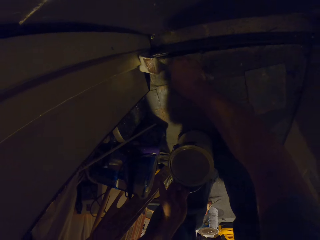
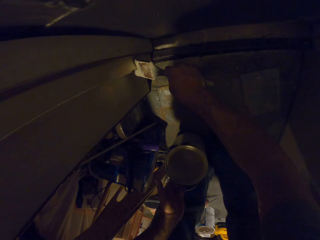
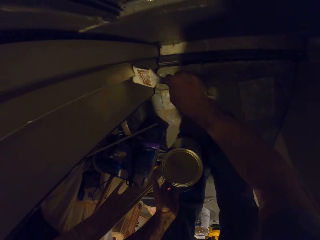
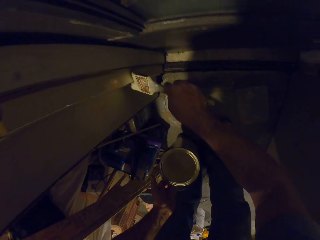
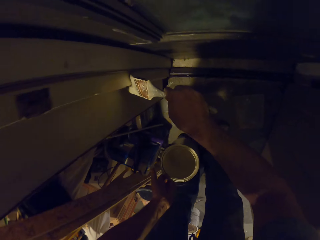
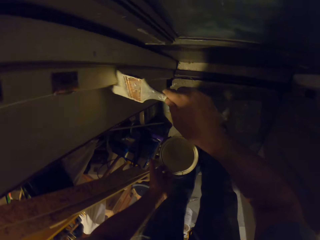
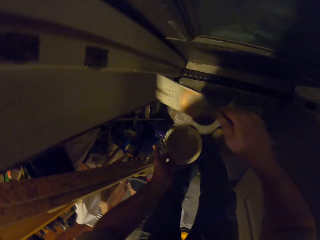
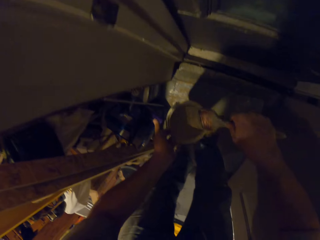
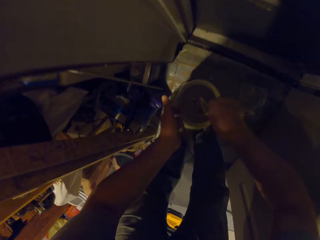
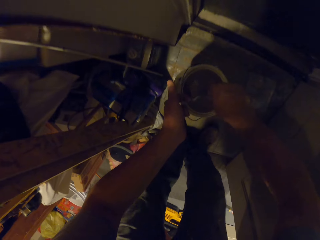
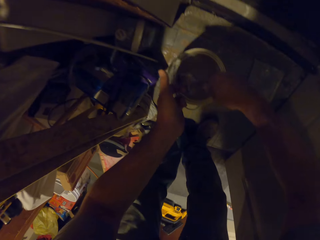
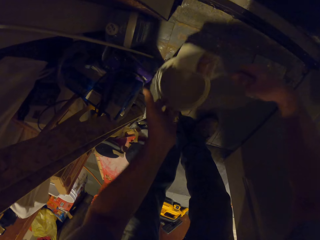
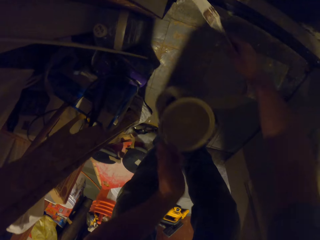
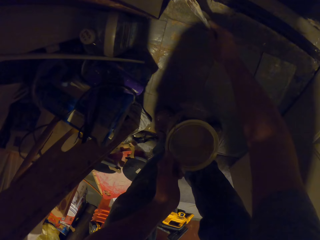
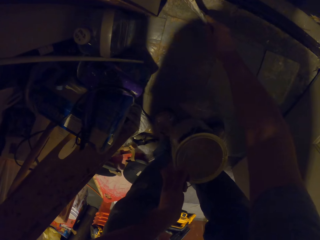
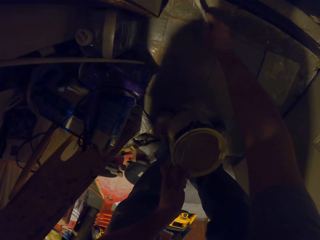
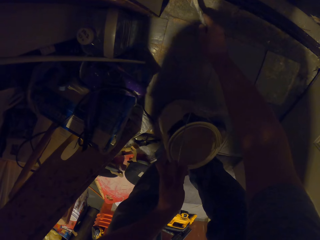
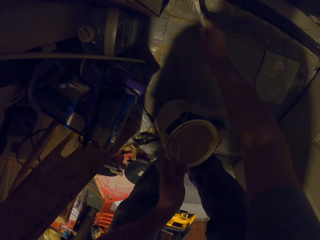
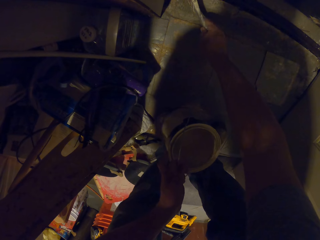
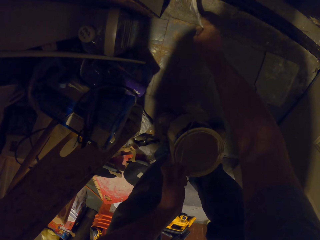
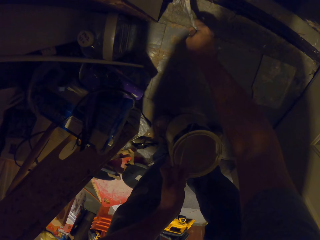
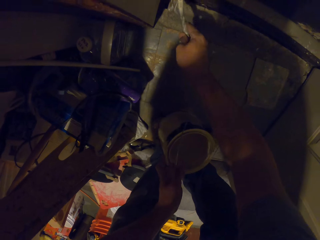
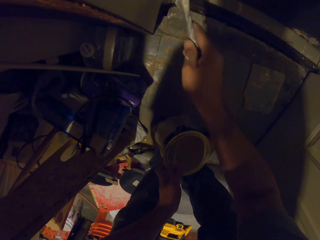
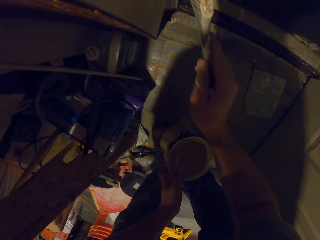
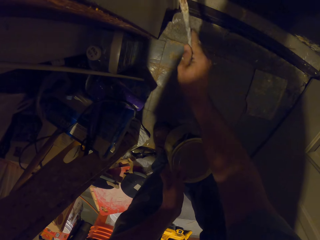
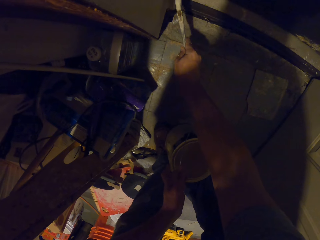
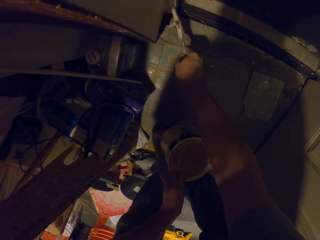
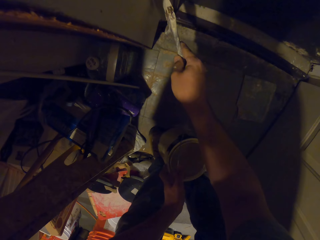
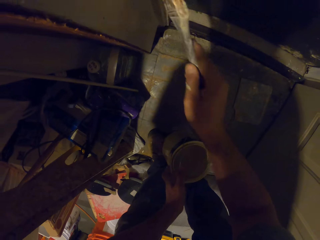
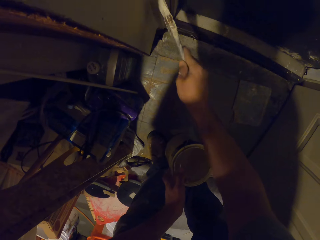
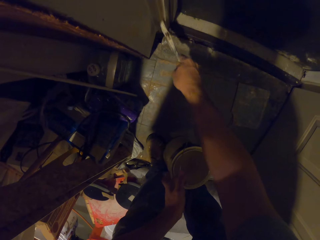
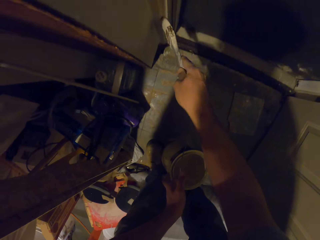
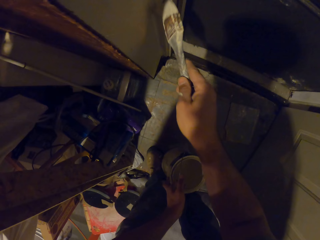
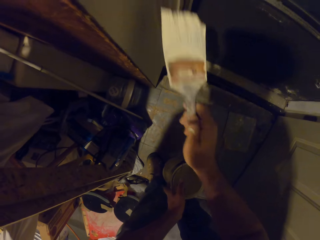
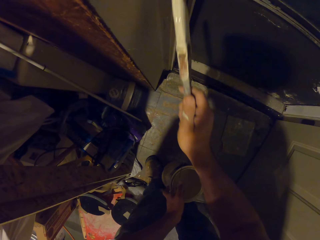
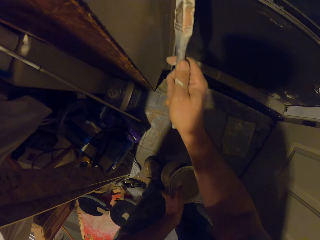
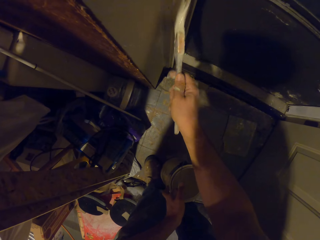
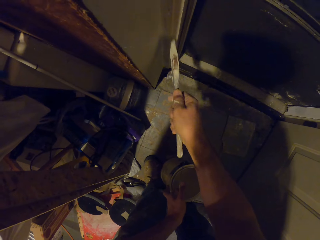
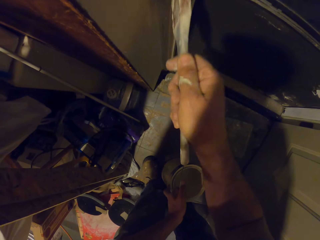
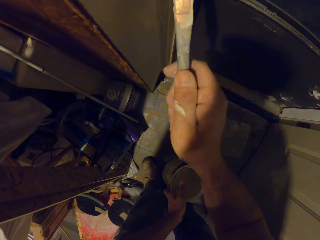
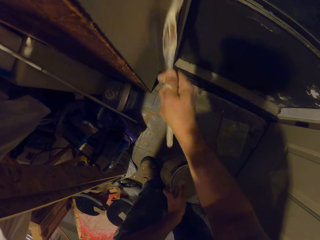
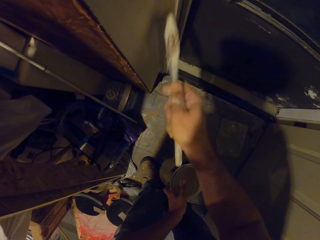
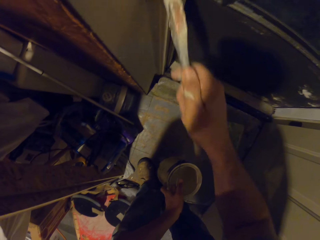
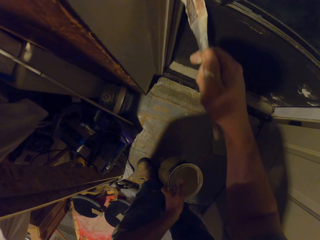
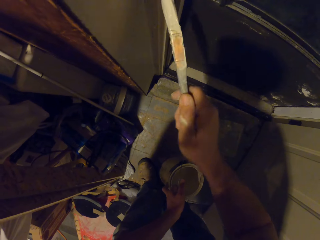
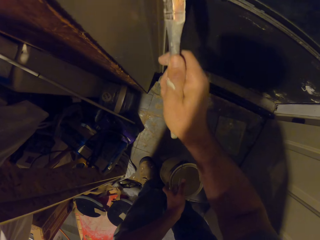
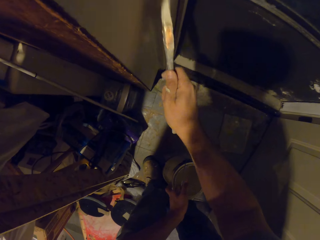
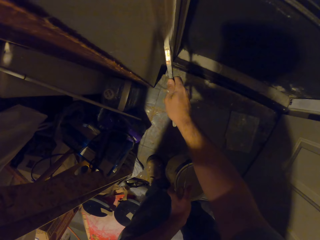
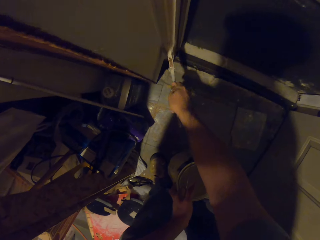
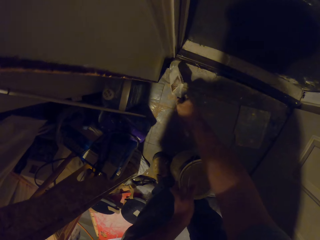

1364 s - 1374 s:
The camera wearer scoops paint from a bucket of paint in his left hand with the paint brush. He paints the frame of the door with the paint brush in his right hand.

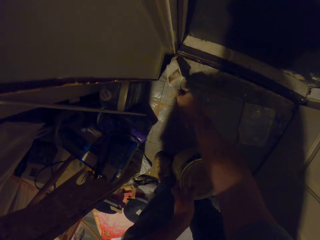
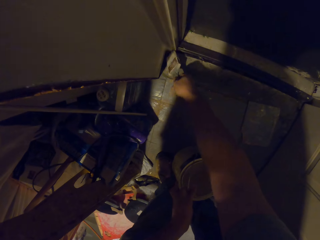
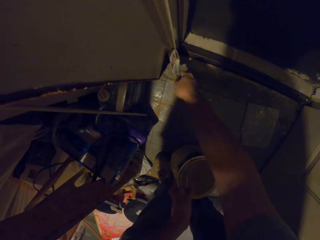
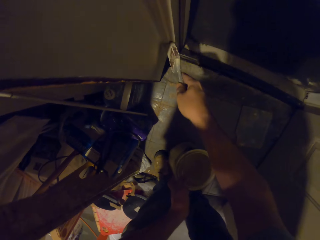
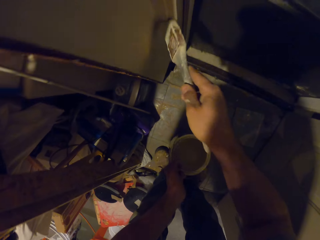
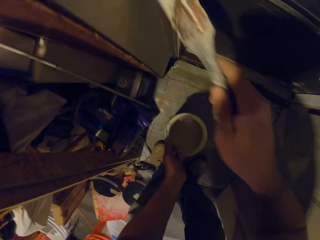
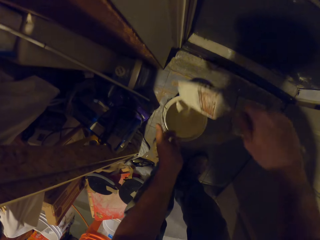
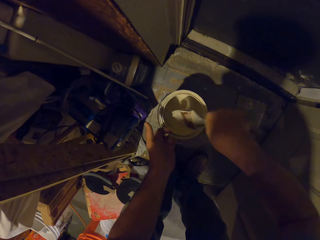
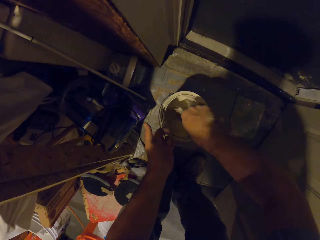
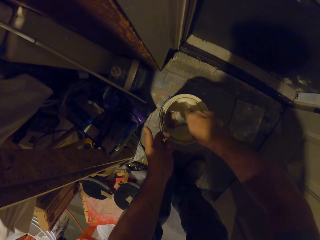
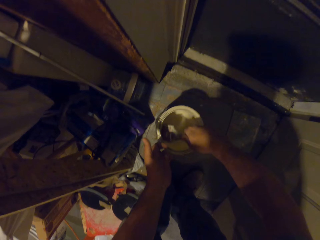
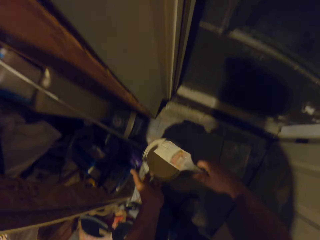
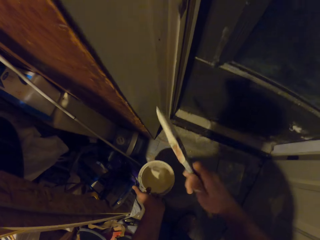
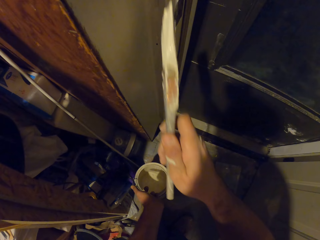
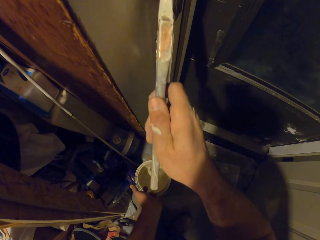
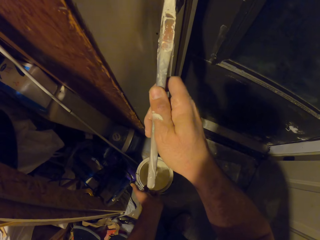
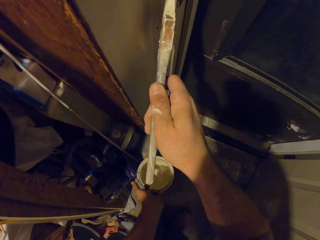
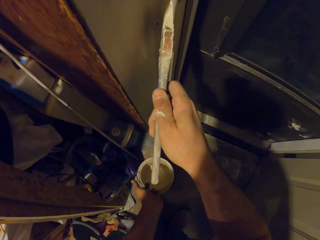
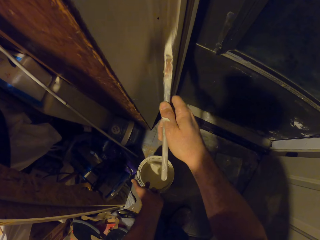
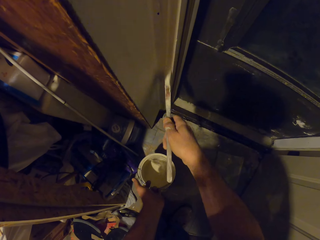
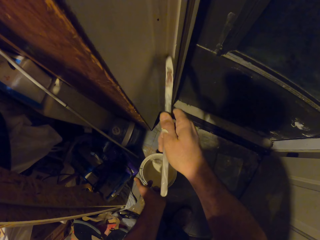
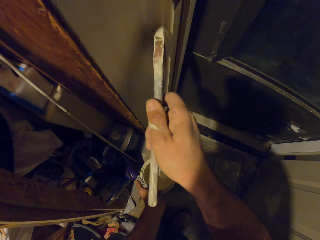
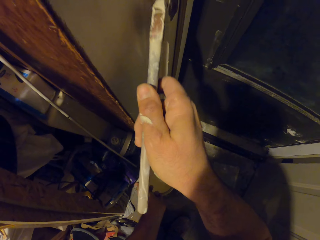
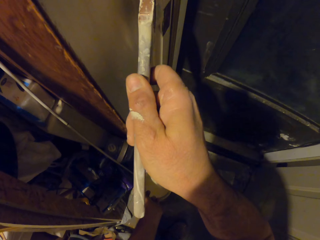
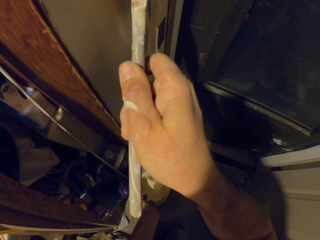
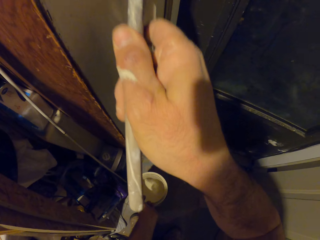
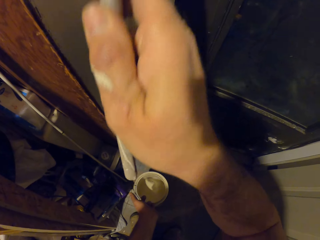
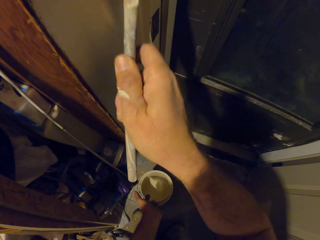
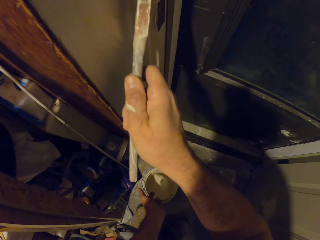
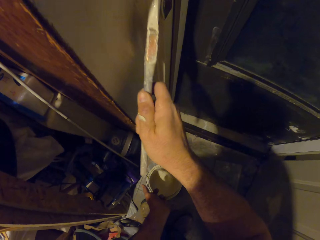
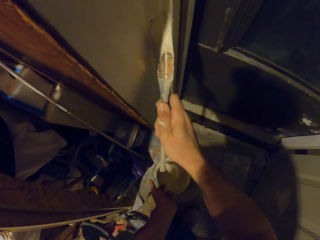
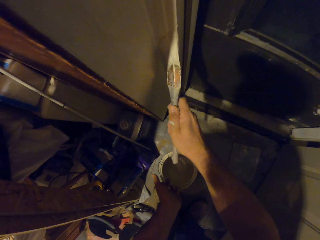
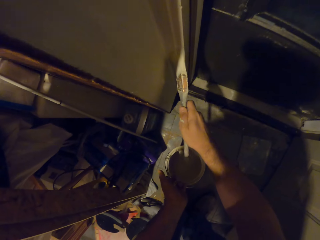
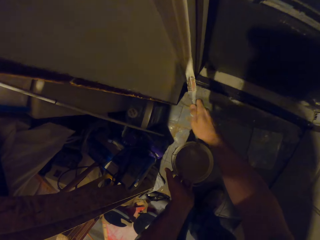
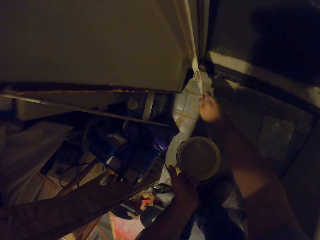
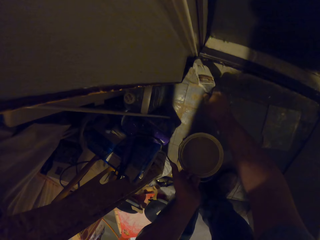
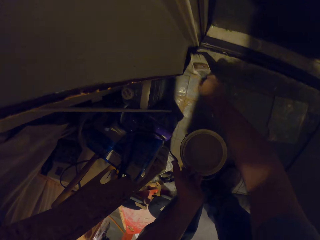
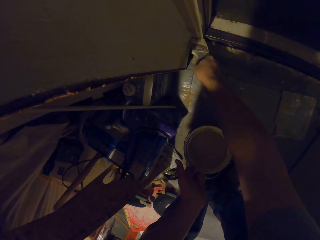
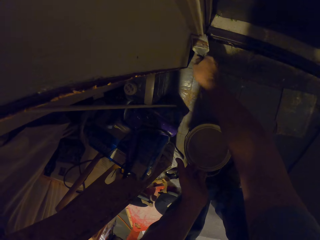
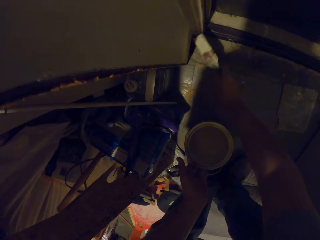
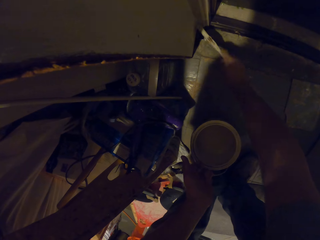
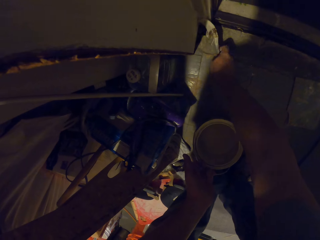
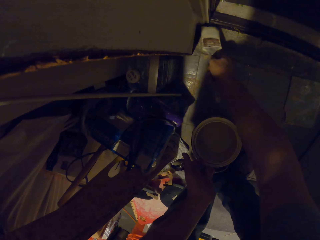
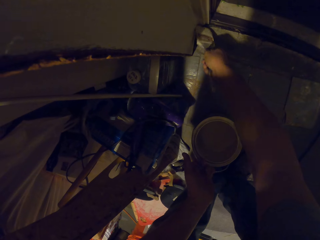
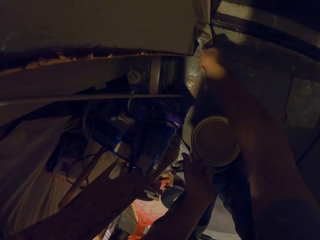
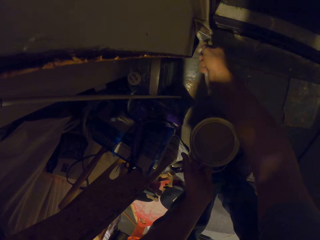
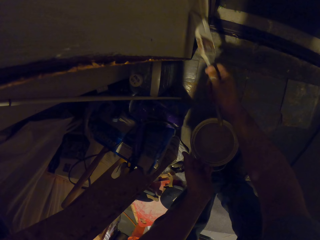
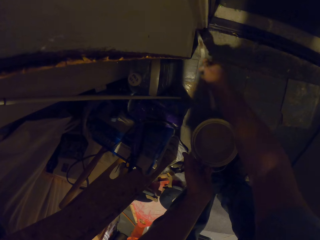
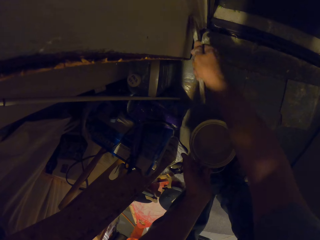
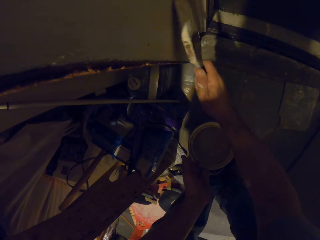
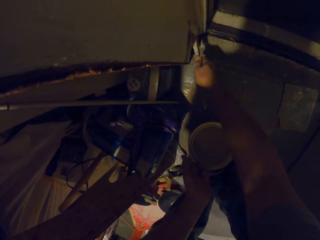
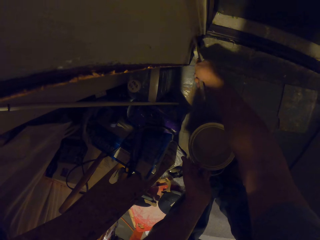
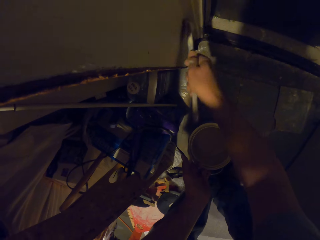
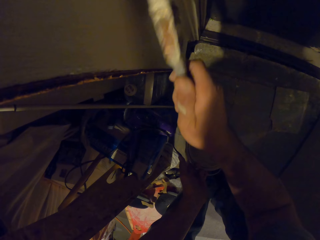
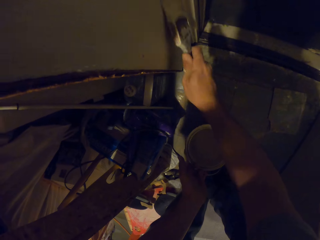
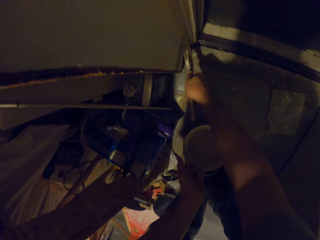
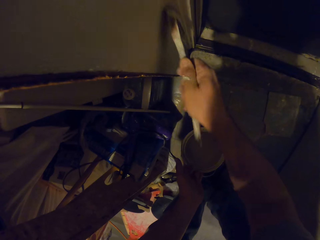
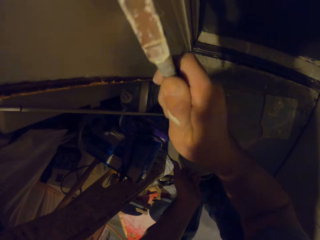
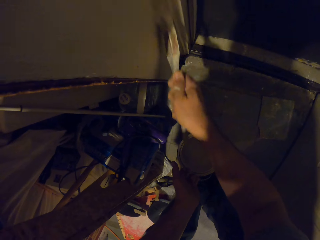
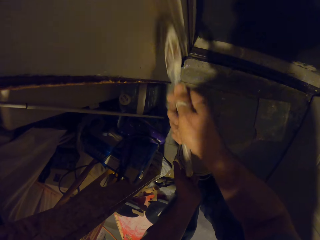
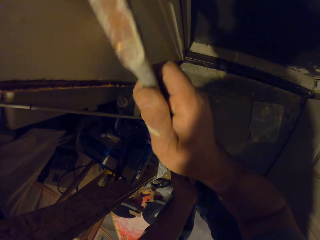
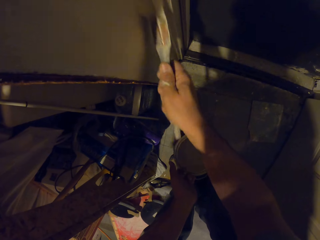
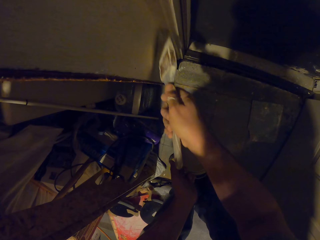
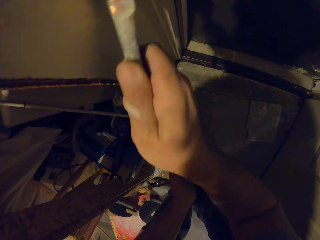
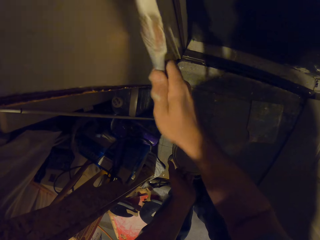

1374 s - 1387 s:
The camera wearer scoops paint from the bucket of paint in his left hand with the paint brush. He paints the frame of the door with the paint brush in his right hand.
